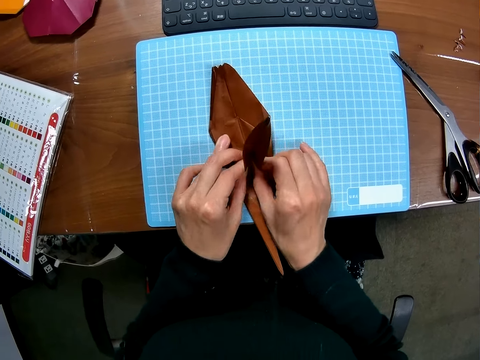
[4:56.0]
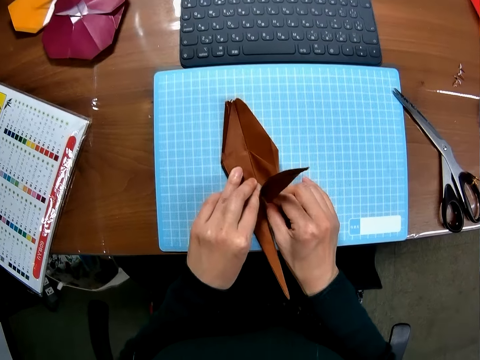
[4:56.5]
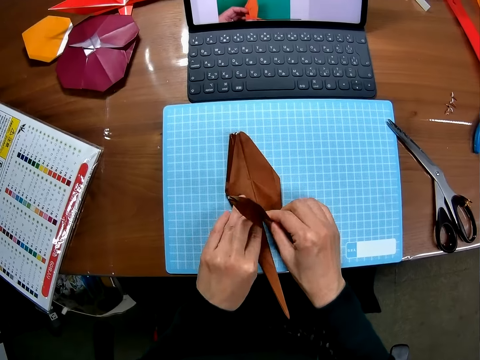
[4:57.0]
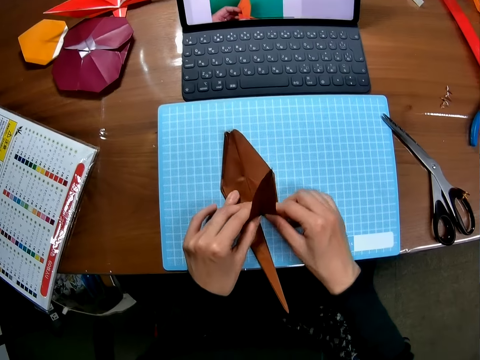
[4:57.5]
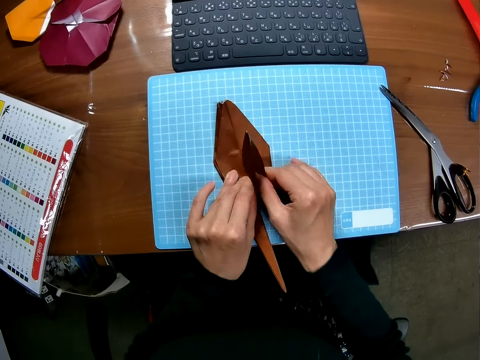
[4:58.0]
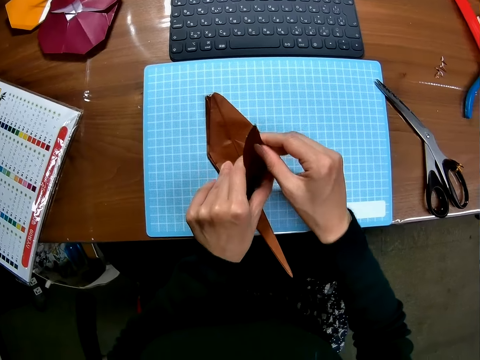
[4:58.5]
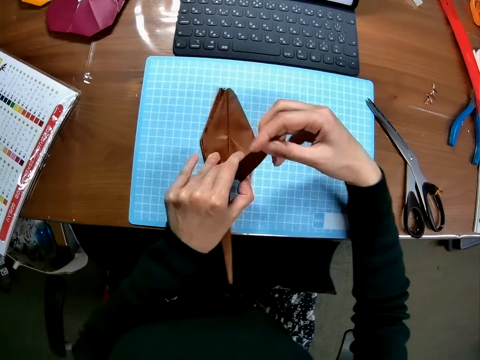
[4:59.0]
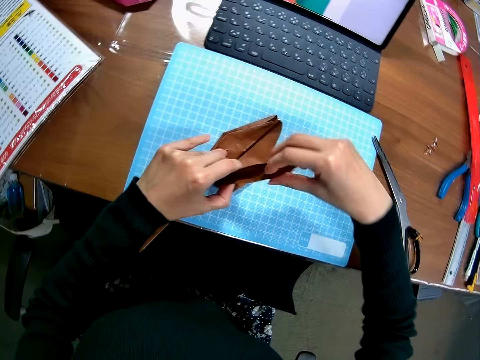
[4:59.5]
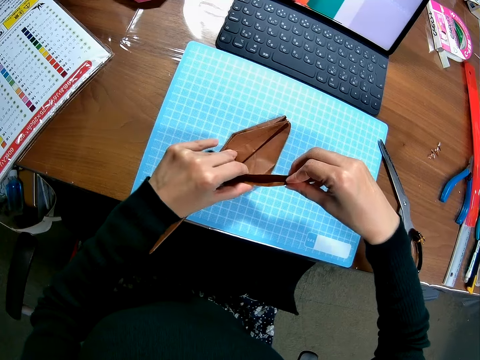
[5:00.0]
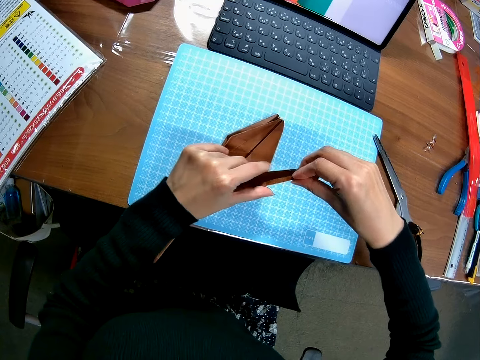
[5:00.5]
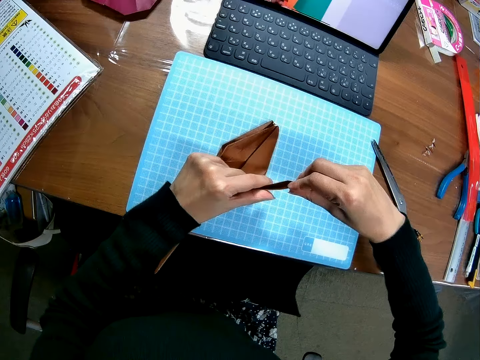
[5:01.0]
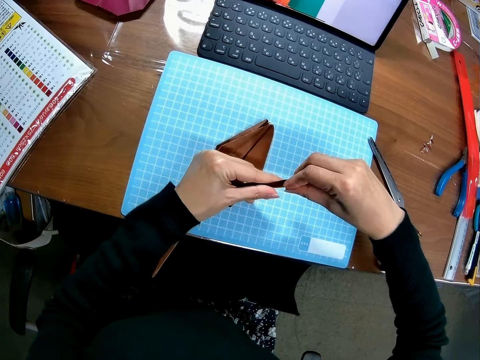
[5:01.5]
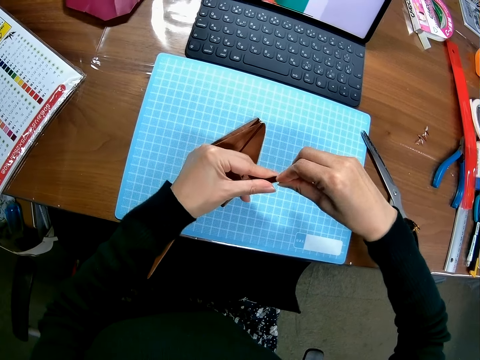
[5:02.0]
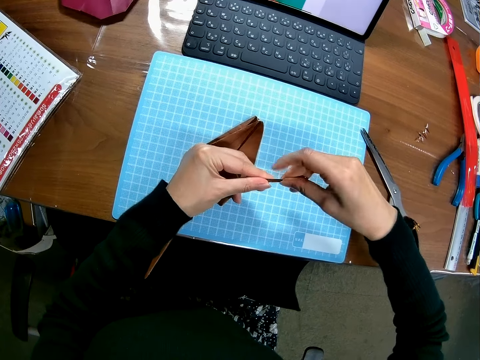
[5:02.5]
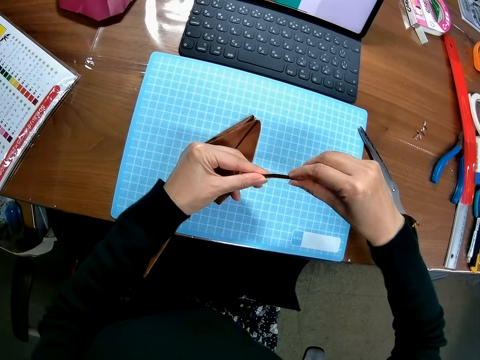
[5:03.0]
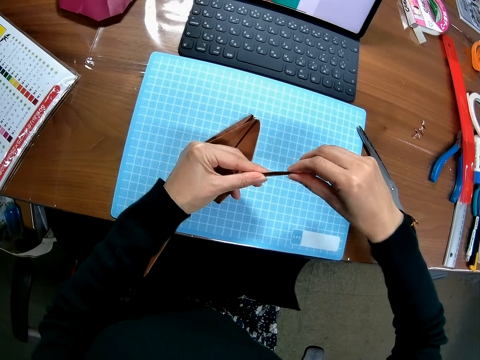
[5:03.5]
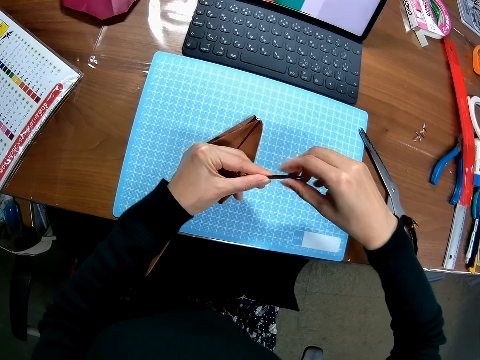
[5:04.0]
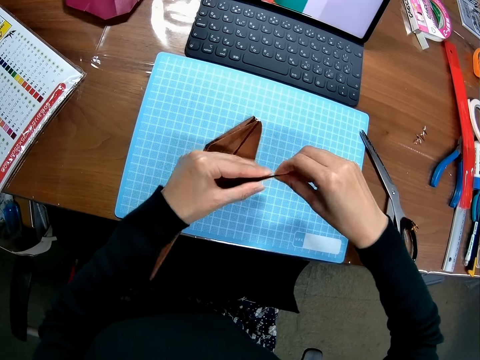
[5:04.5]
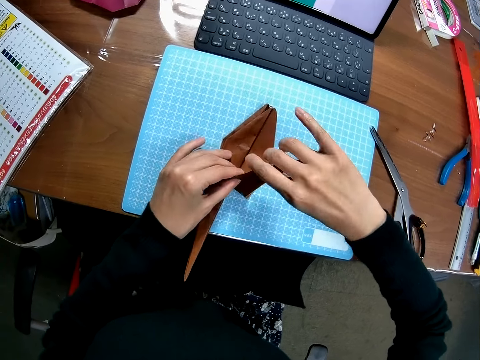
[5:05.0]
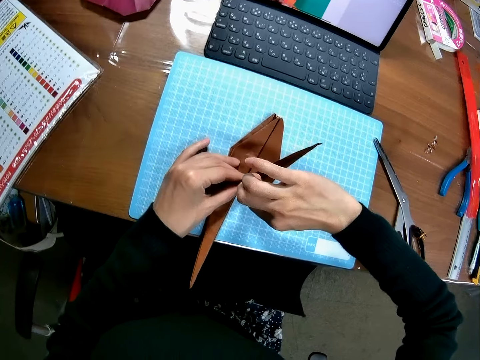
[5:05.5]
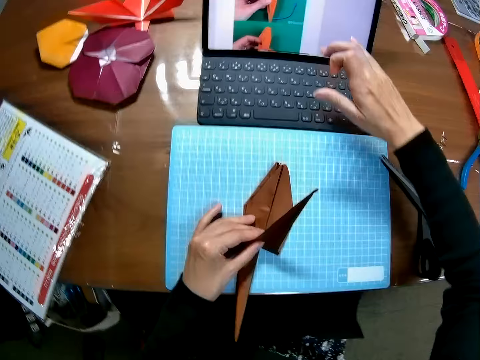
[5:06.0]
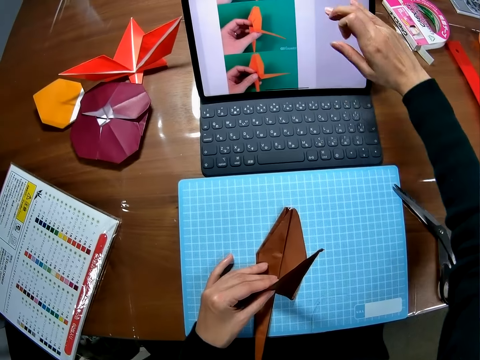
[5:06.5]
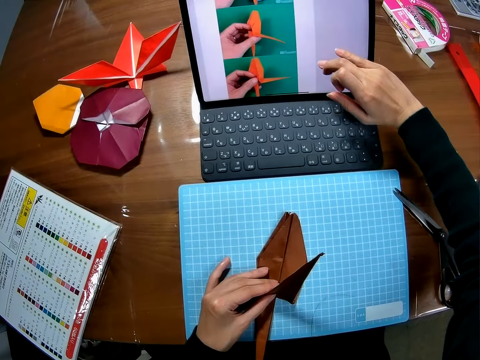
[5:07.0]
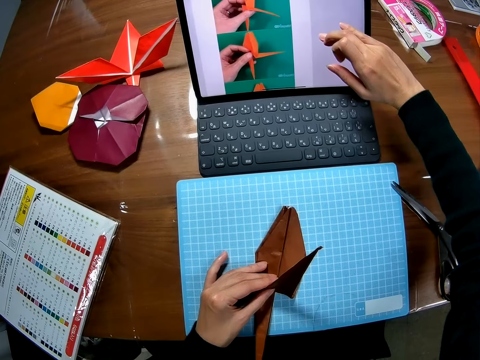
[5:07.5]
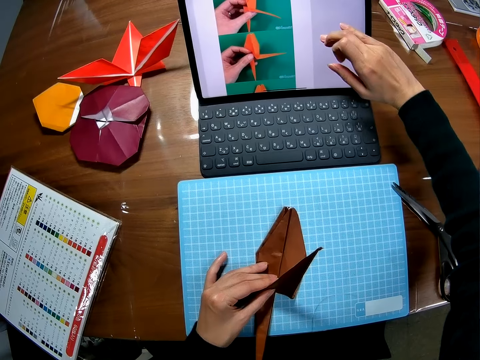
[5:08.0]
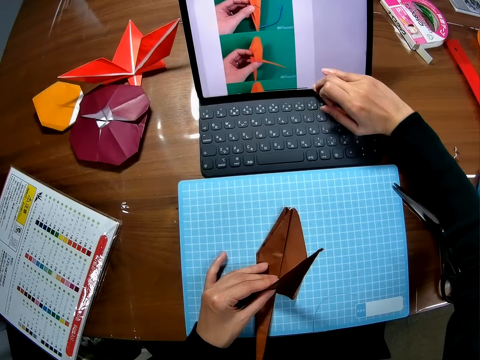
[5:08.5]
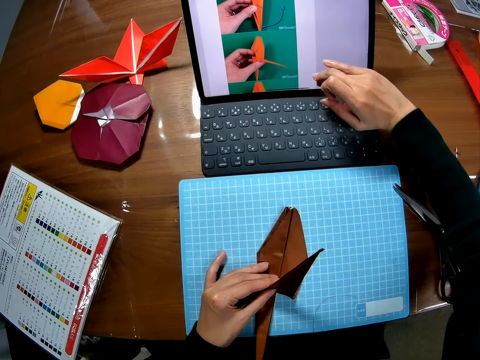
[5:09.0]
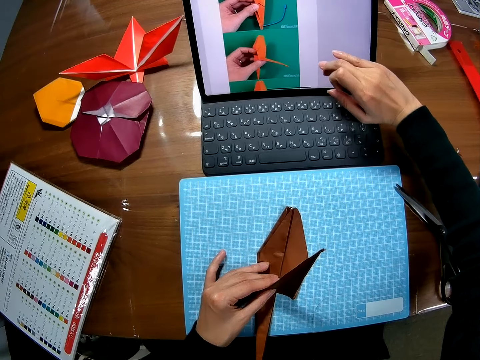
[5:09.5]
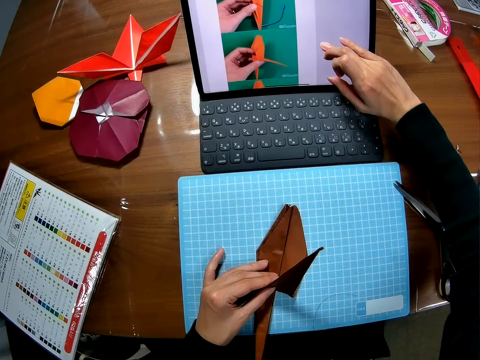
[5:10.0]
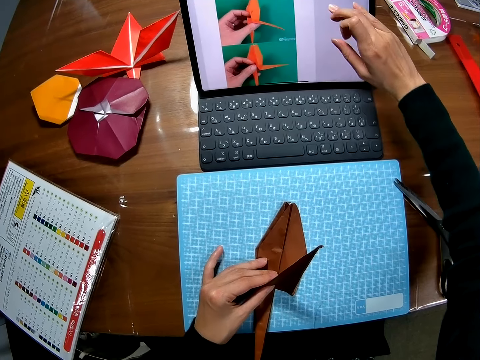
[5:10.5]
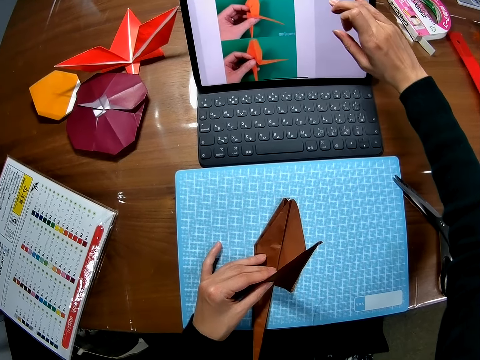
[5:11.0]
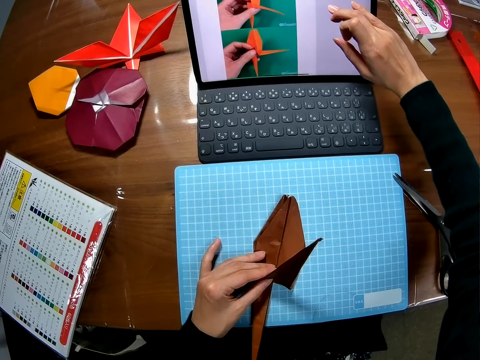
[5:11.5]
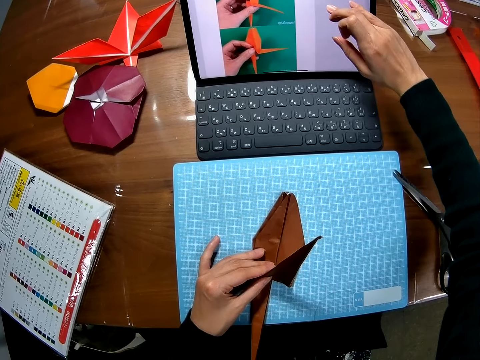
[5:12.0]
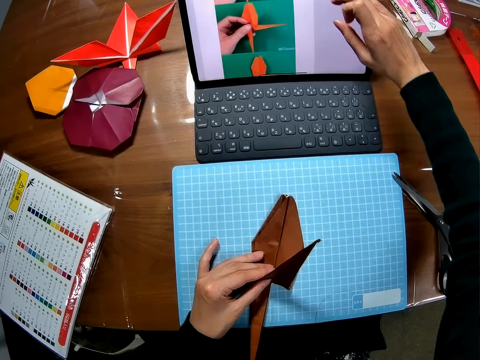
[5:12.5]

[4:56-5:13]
The camera wearer operates the laptop with her finger on the screen. She scrolls the machine. She looks at the machine. She scrolls the machine.

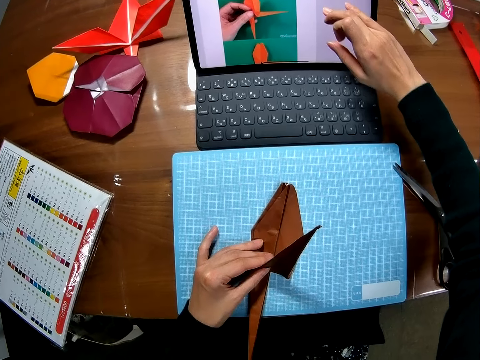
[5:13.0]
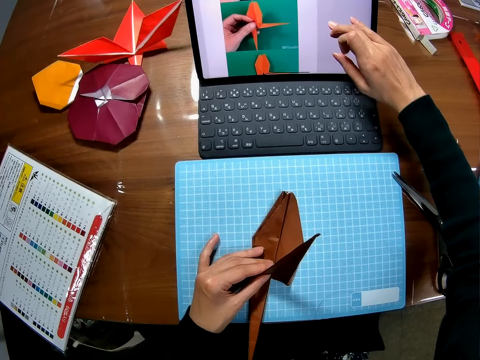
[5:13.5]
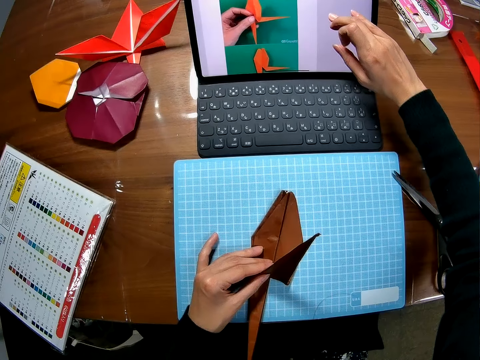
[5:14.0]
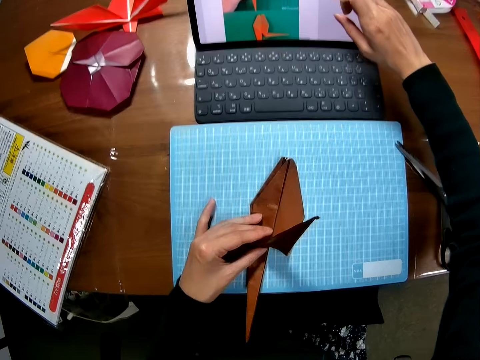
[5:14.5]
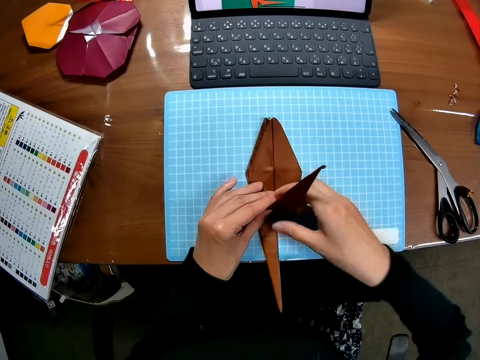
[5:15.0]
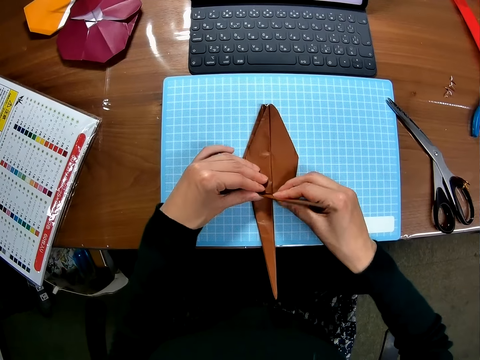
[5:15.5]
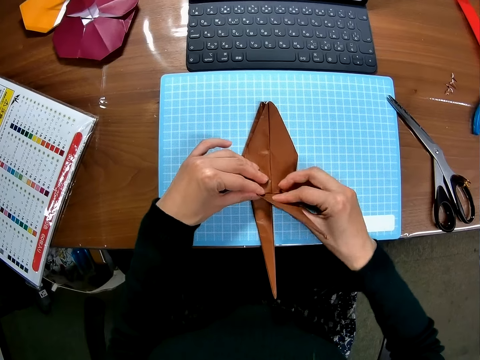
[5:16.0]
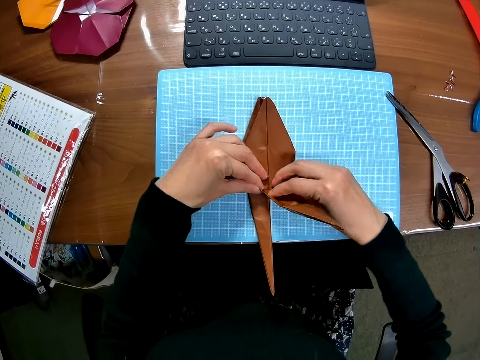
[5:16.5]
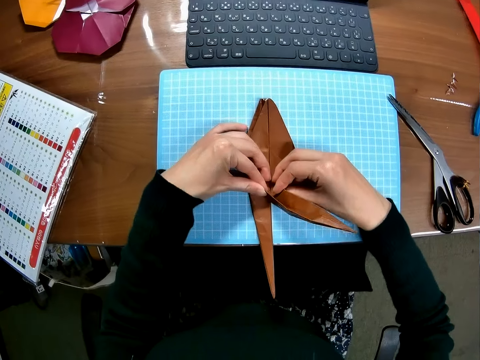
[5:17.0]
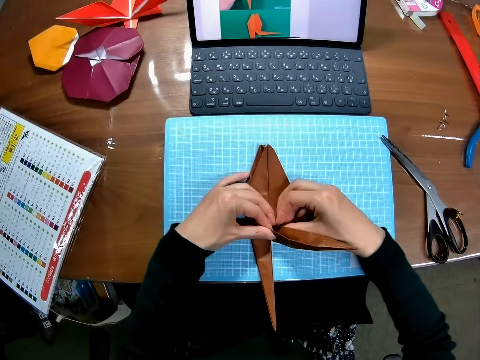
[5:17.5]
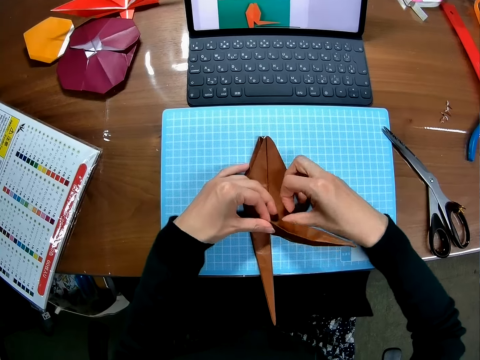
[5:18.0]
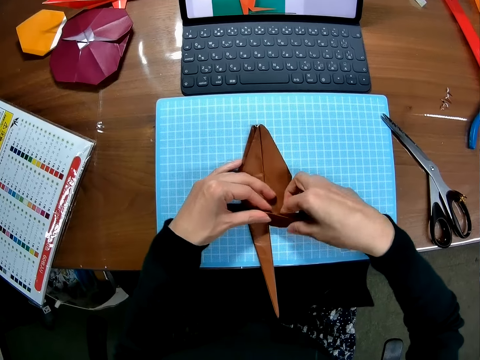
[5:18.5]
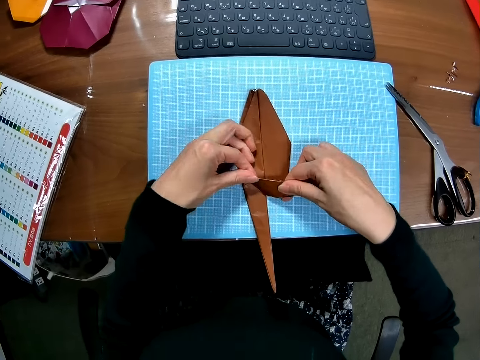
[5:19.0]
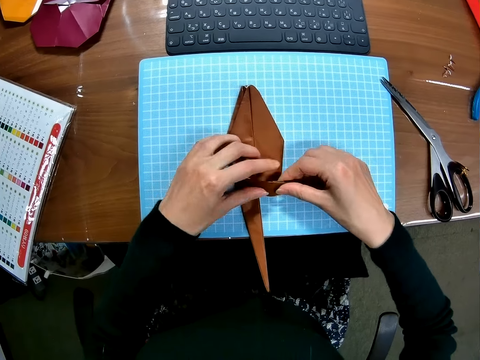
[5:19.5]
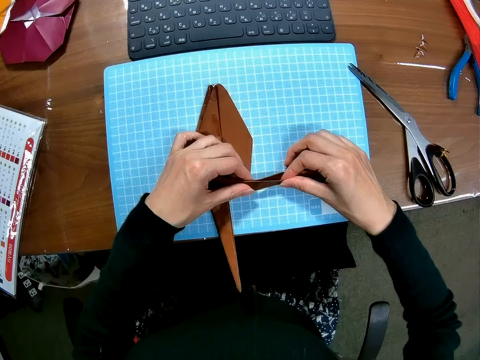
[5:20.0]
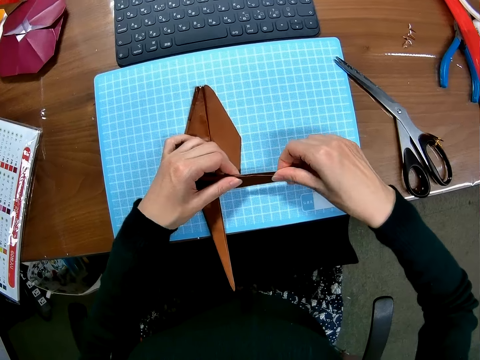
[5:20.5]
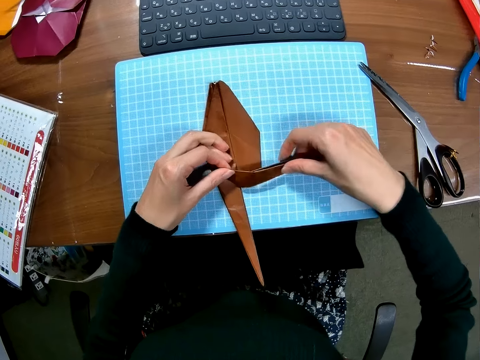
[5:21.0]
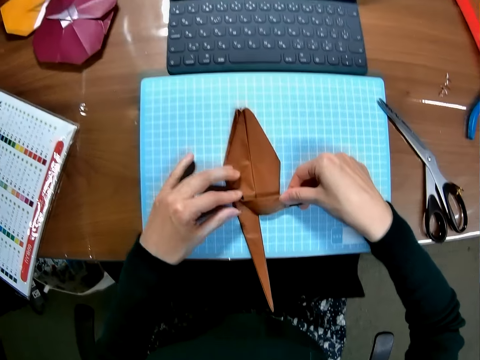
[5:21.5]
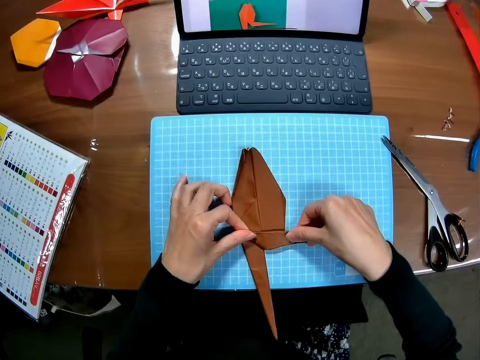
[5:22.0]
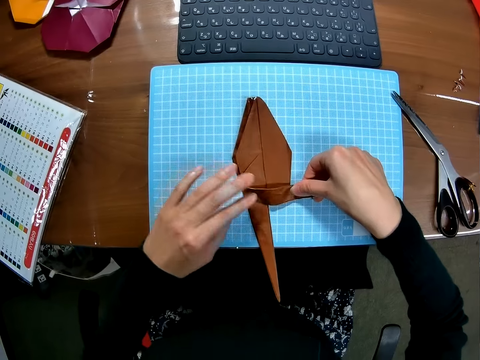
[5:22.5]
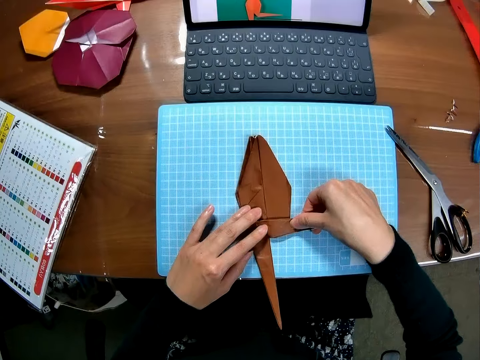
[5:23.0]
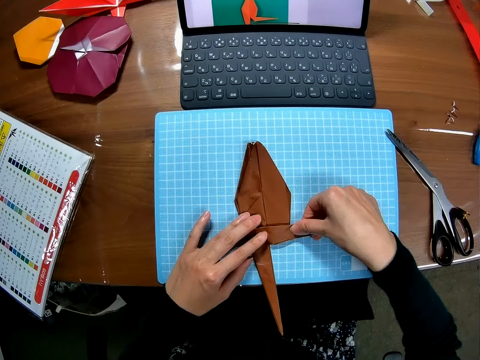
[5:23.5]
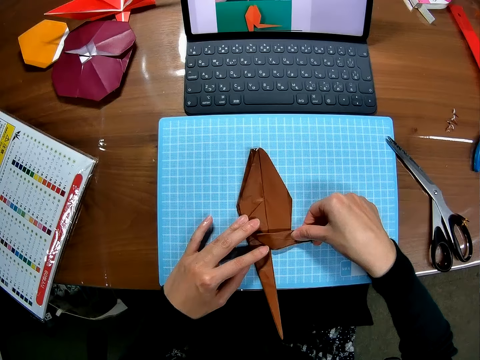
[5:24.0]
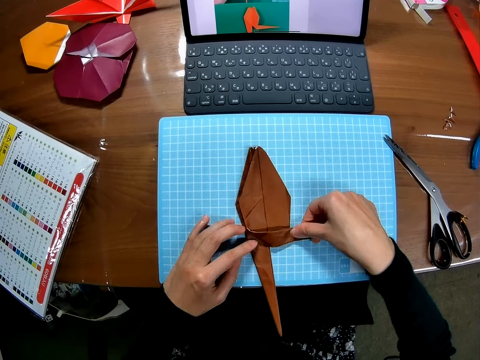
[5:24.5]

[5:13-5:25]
The camera wearer folds the piece of paper on the cutting sheet with both hands.
